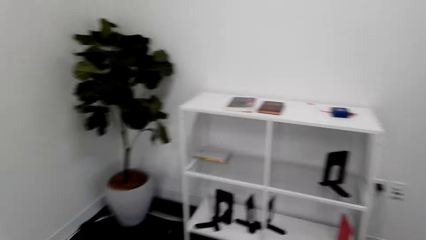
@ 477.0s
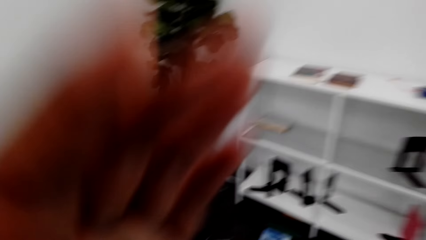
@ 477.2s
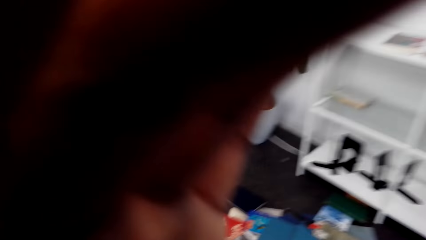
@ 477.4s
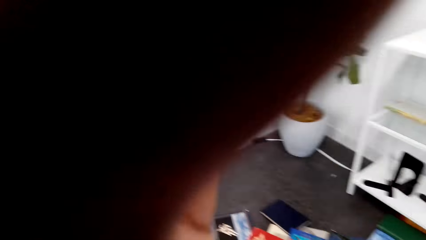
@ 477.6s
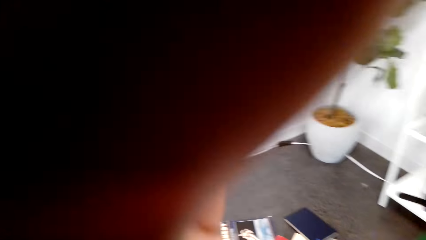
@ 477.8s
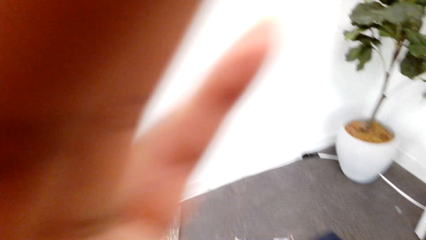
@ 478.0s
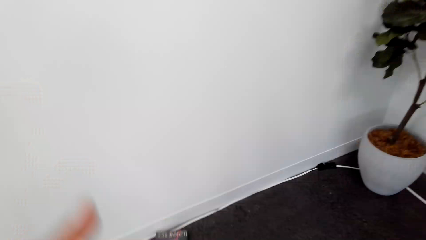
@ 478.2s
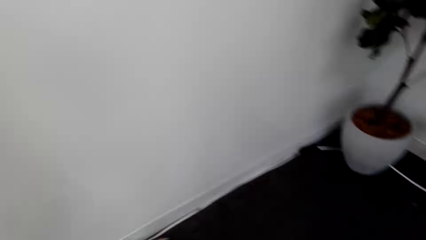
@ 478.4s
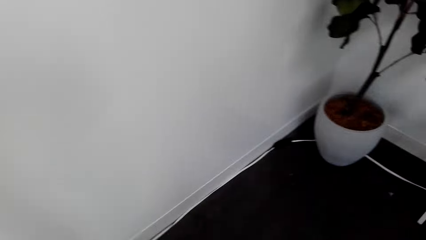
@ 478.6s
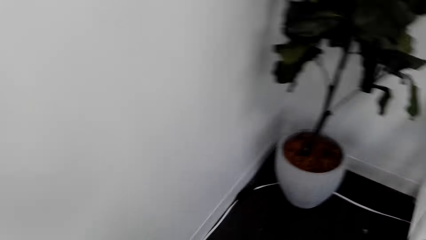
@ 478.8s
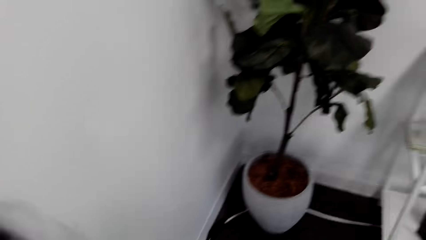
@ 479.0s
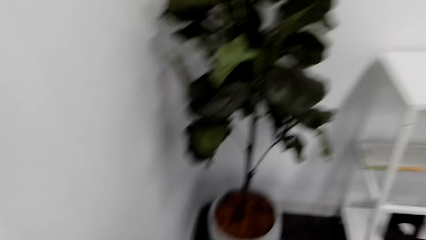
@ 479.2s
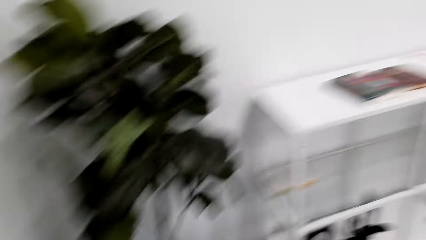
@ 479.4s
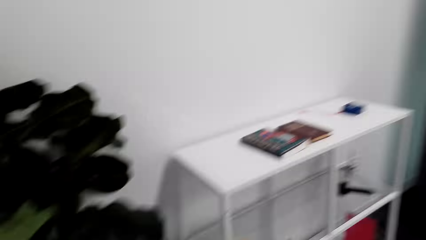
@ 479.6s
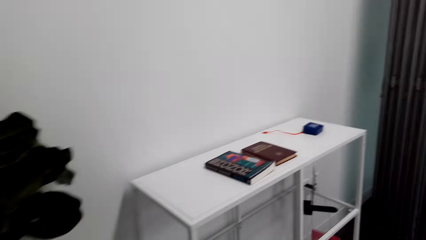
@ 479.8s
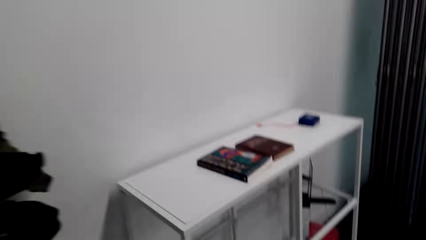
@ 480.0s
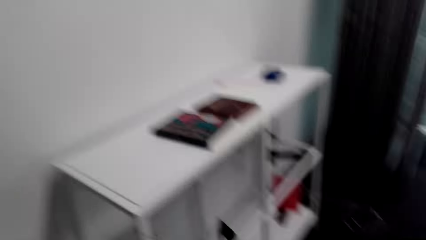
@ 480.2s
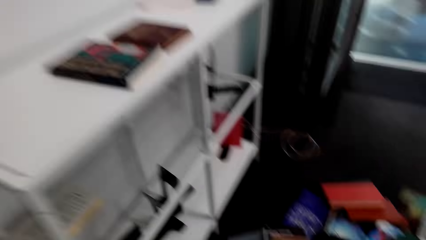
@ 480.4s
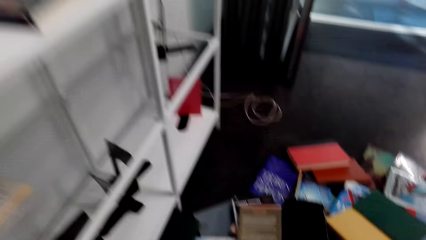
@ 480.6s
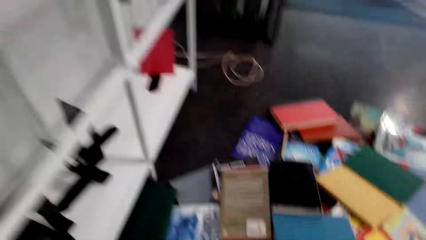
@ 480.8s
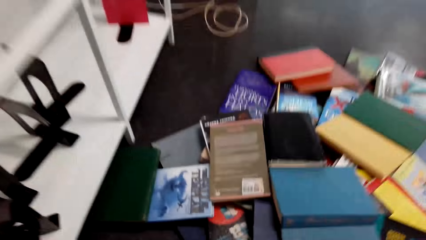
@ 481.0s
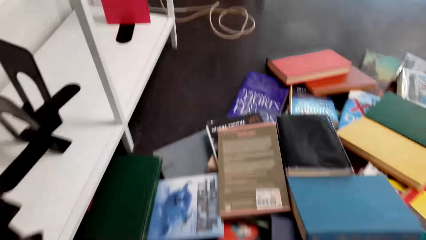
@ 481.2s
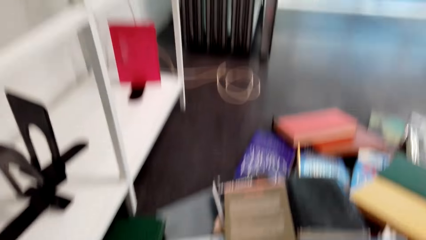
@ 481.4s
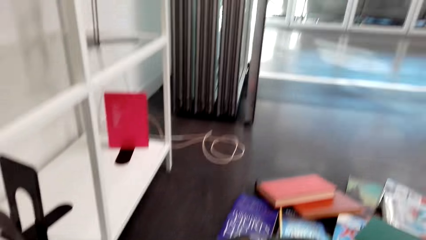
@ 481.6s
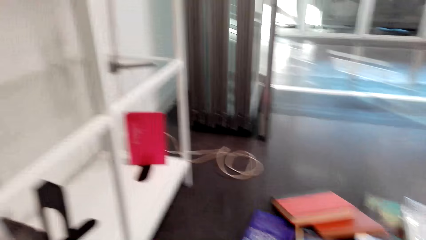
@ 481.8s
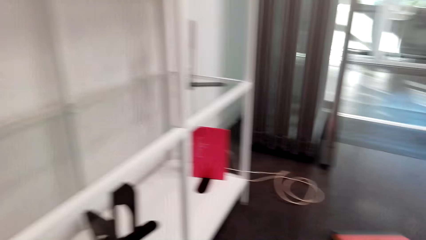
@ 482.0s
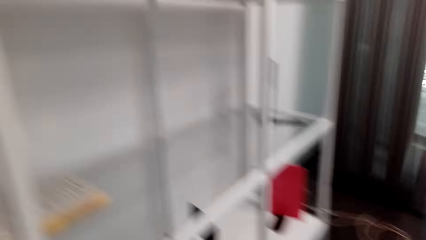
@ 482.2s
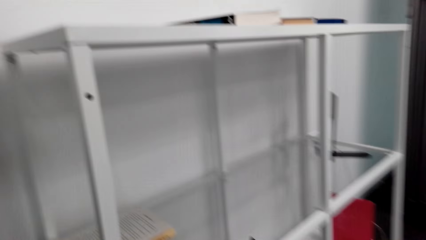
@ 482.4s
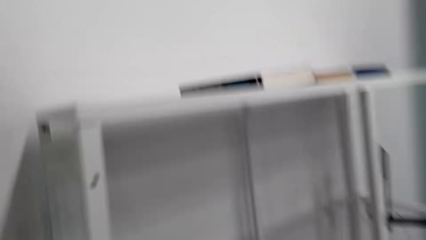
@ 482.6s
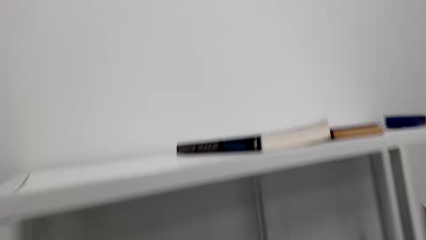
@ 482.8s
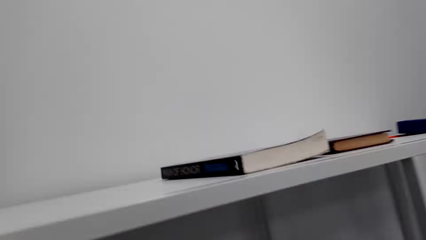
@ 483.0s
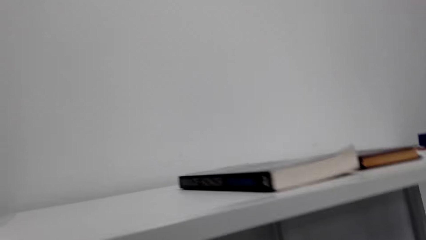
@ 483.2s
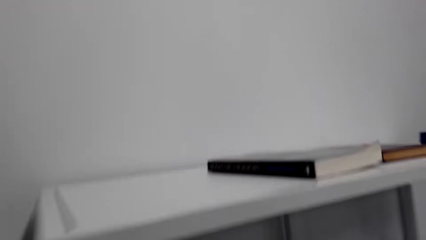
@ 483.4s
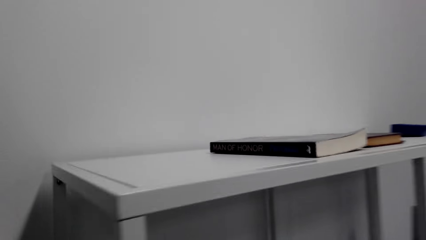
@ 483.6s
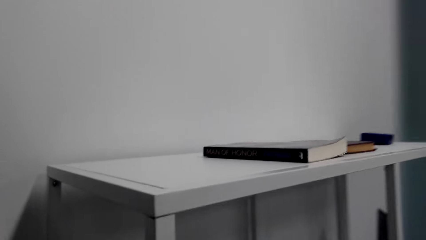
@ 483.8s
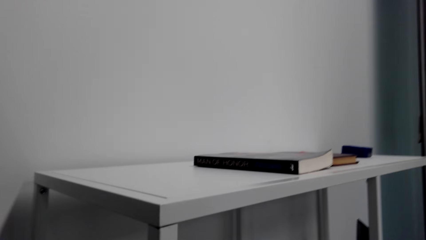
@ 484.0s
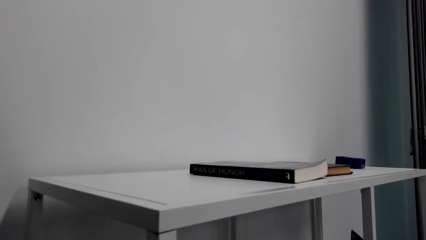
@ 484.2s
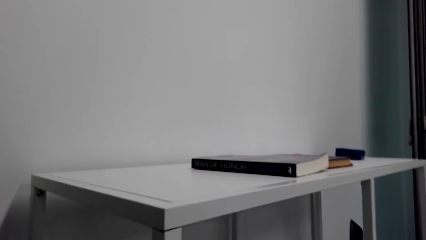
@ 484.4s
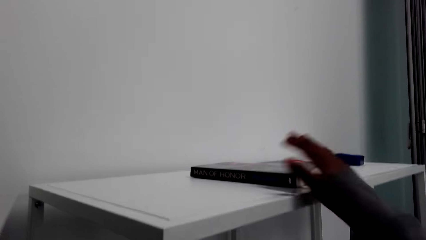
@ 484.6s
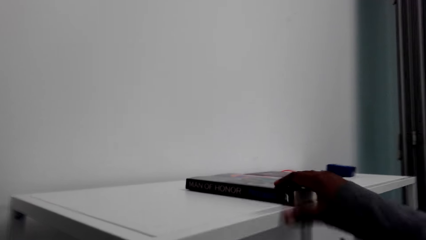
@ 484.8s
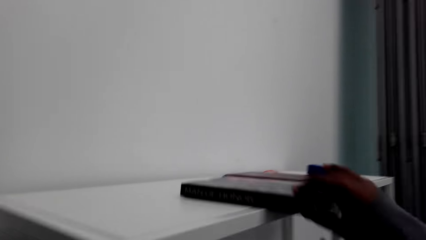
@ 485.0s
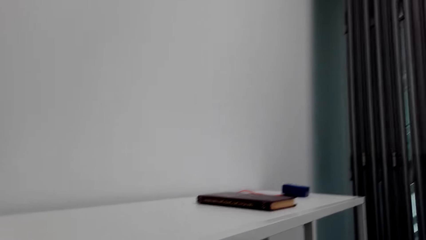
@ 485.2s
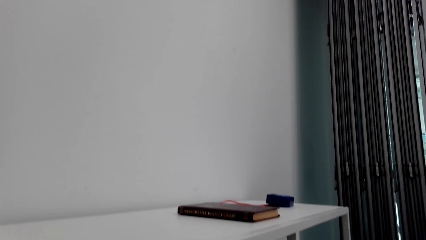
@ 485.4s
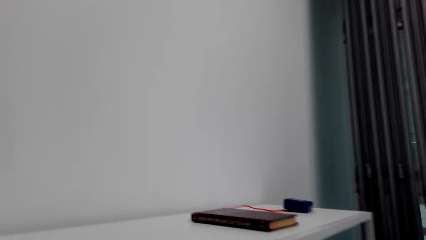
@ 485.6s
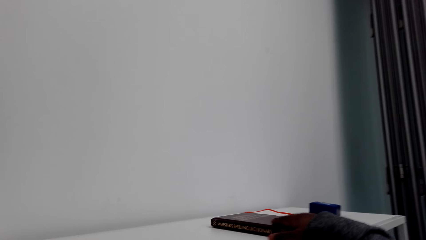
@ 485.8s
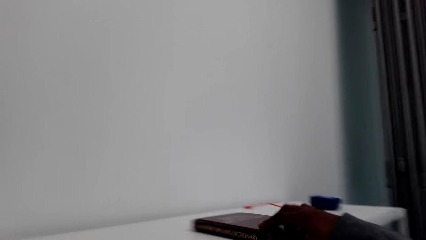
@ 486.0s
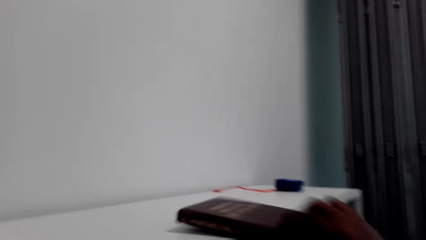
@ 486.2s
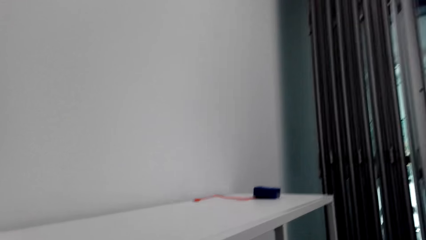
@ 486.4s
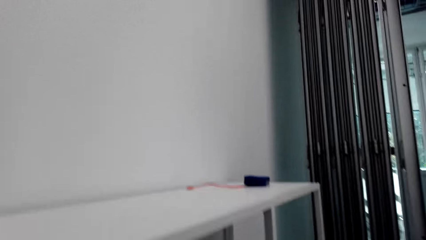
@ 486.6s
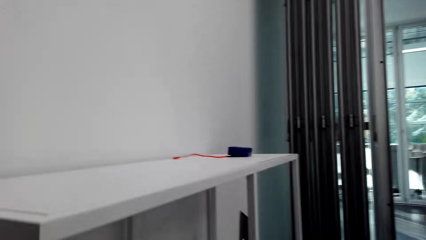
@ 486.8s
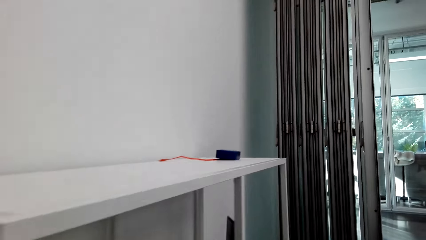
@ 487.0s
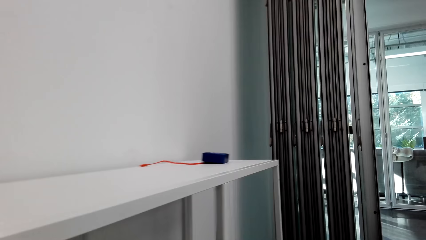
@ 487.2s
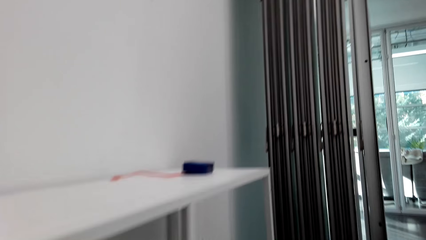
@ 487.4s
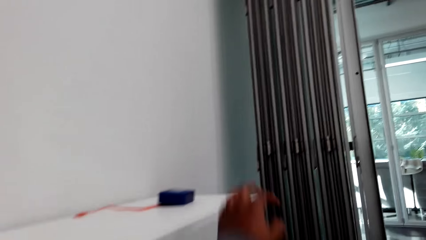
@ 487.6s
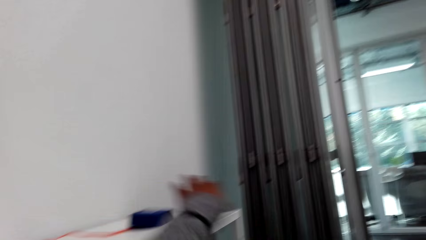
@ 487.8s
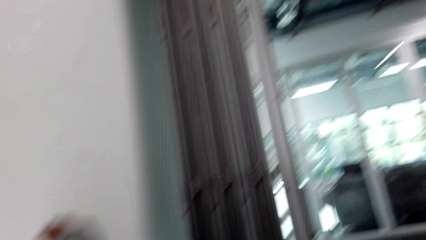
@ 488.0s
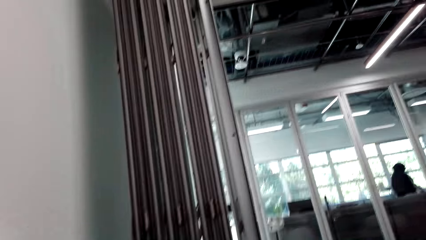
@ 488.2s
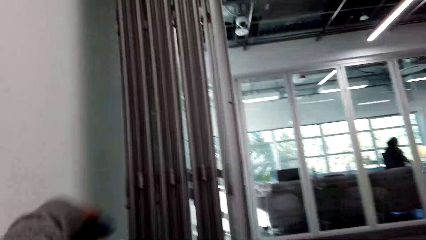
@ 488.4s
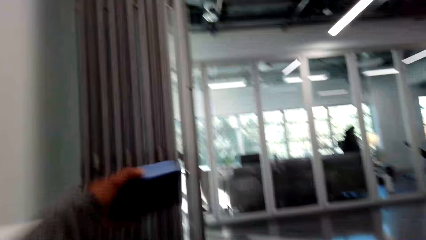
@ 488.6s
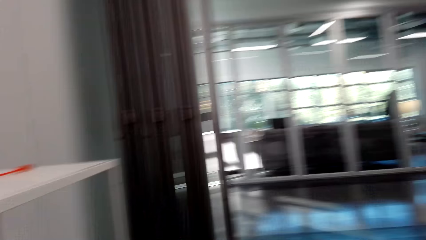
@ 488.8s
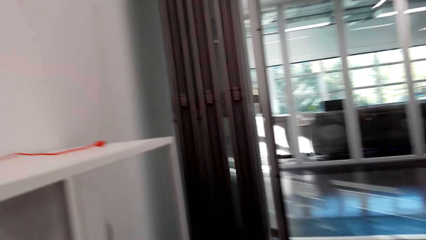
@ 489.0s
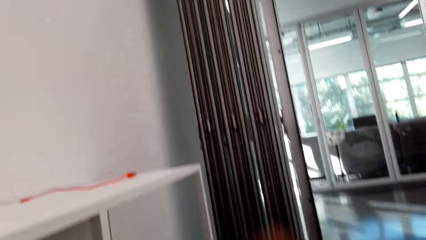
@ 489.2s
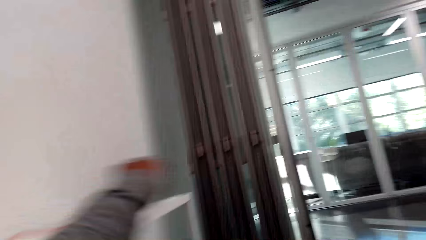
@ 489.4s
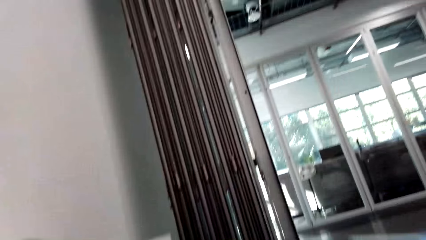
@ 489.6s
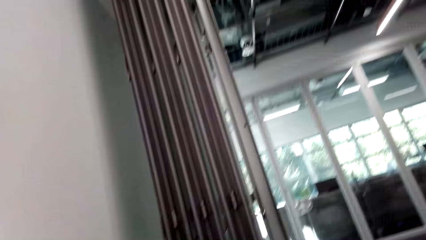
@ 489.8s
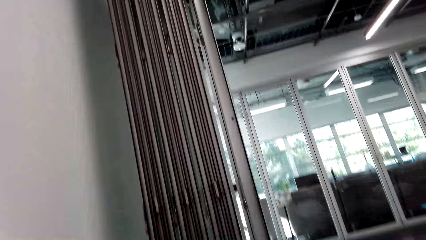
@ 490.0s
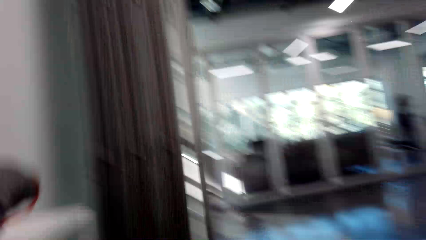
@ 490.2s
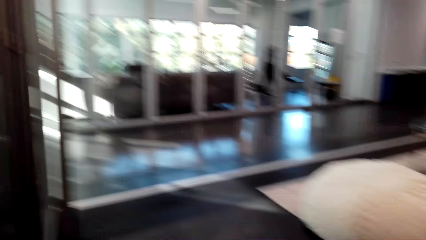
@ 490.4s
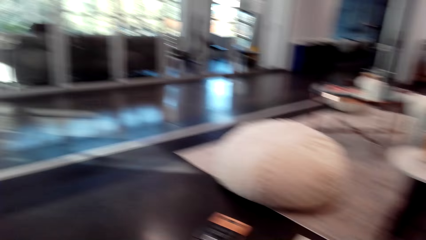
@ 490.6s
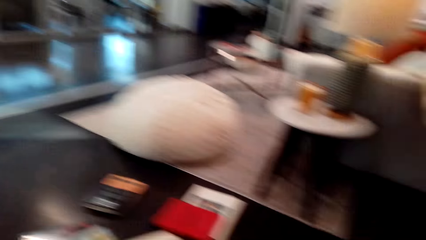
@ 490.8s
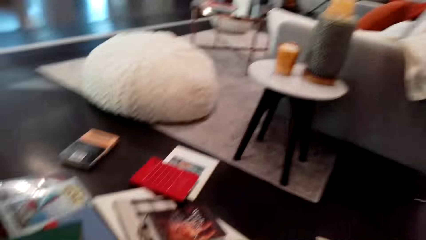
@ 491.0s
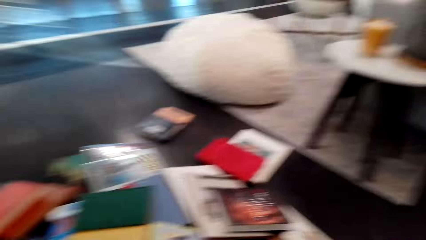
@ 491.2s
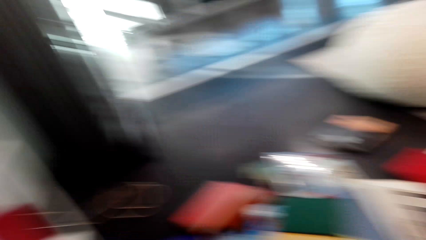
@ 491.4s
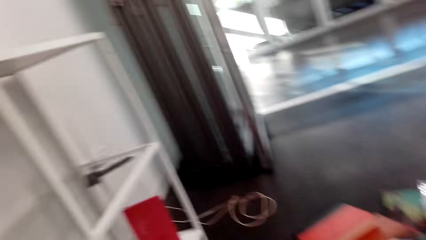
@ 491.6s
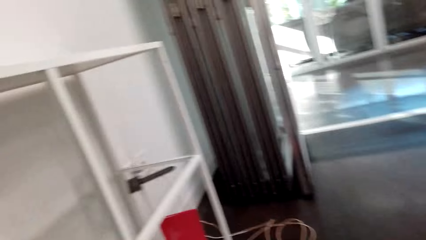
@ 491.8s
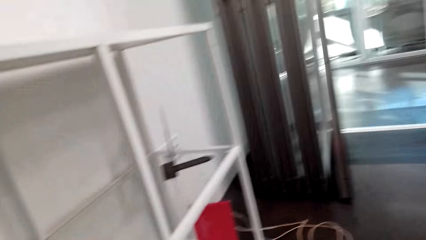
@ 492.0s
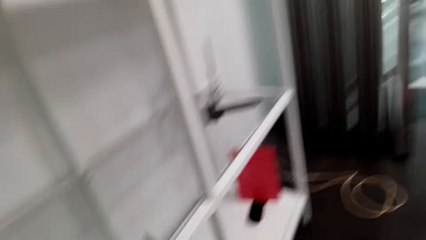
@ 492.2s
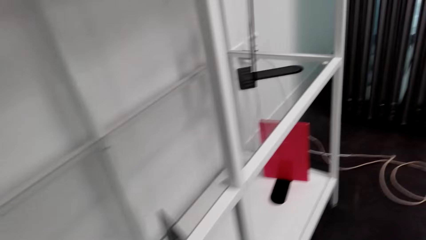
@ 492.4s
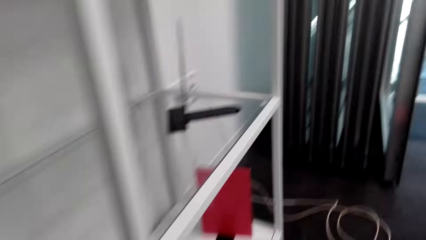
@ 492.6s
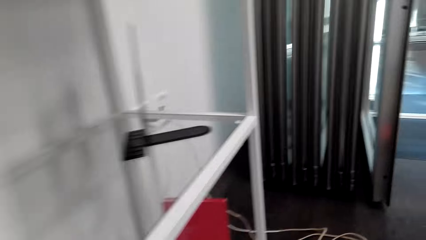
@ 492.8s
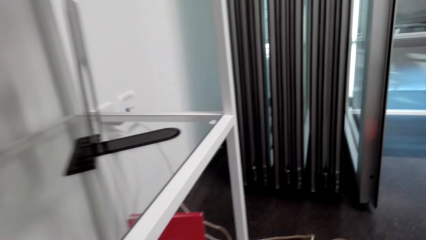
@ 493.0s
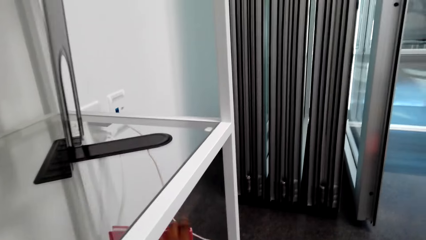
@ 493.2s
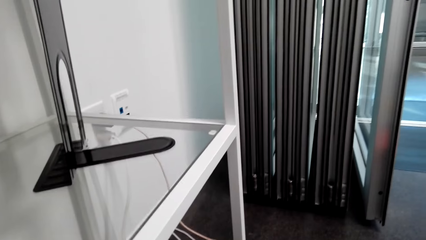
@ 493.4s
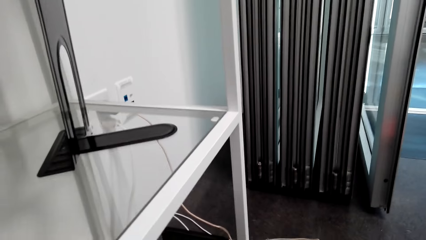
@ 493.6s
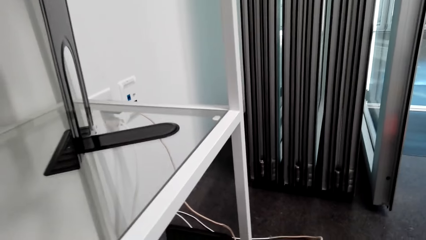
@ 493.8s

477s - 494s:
The camera wearer walks around a room. She lifts her hand. She adjusts a camera. She walks around the room. She picks up books from the shelf top. She puts the books on the shelf. She walks around the room. She puts the books on the shelf. She walks around the room.
